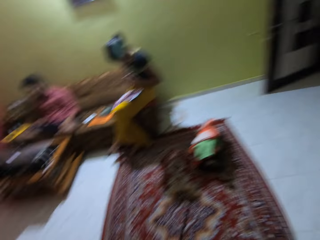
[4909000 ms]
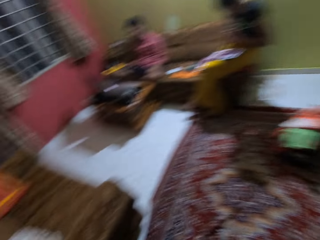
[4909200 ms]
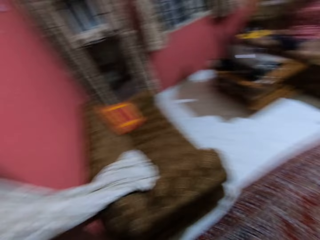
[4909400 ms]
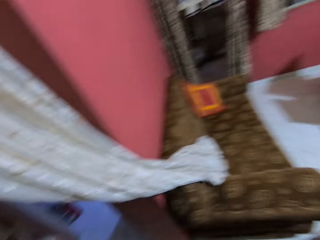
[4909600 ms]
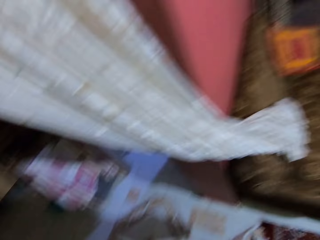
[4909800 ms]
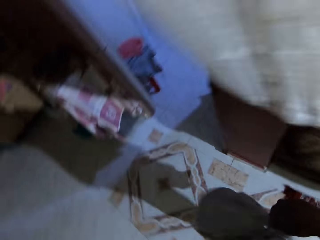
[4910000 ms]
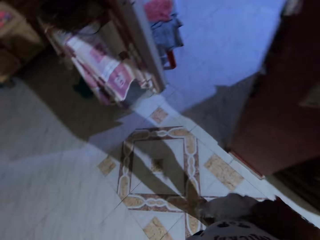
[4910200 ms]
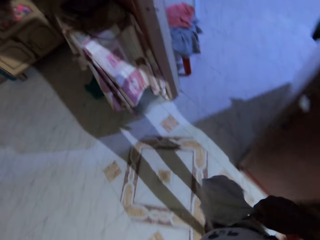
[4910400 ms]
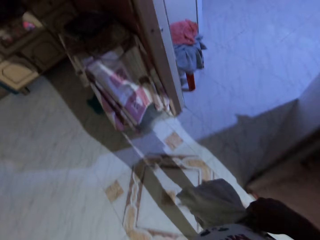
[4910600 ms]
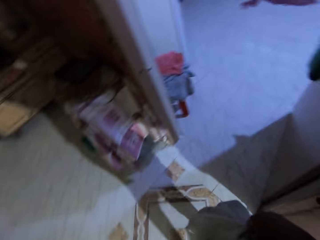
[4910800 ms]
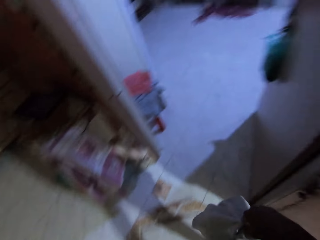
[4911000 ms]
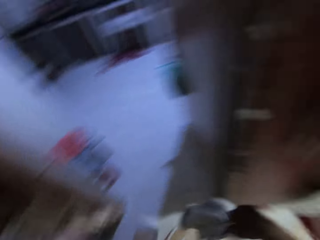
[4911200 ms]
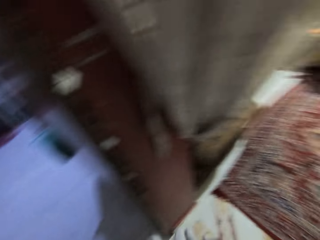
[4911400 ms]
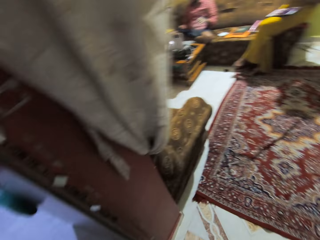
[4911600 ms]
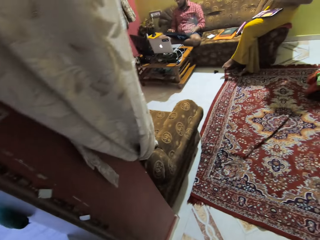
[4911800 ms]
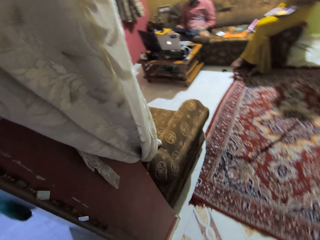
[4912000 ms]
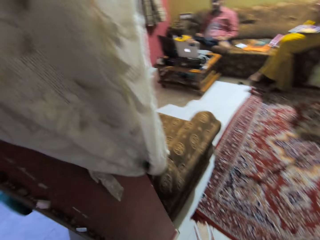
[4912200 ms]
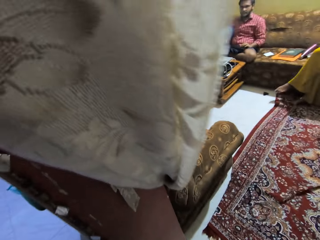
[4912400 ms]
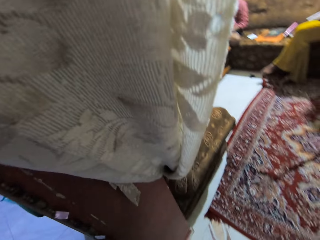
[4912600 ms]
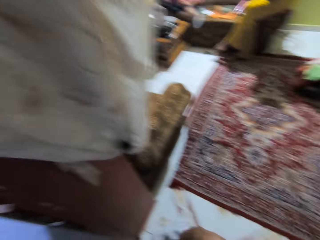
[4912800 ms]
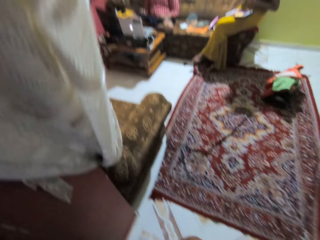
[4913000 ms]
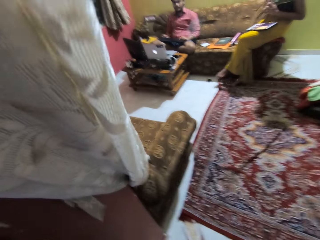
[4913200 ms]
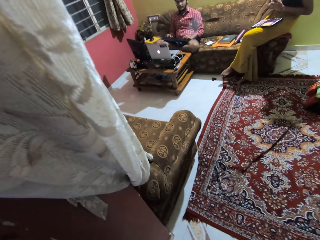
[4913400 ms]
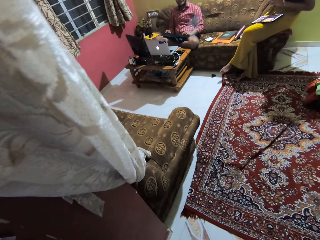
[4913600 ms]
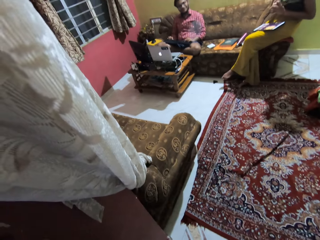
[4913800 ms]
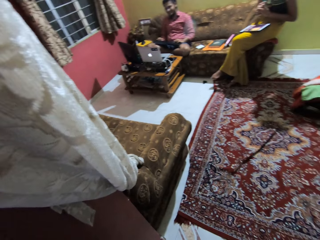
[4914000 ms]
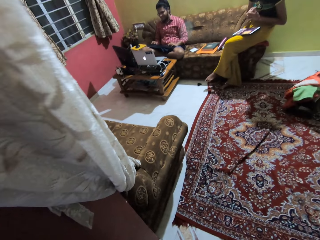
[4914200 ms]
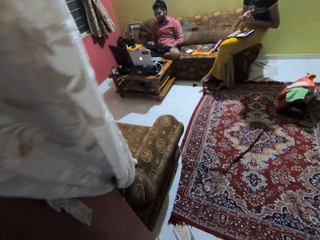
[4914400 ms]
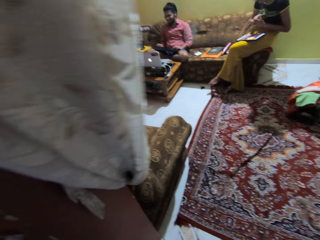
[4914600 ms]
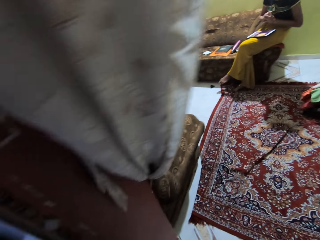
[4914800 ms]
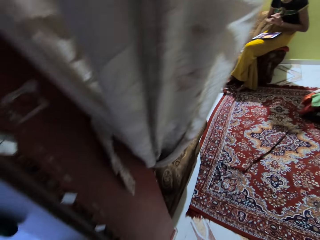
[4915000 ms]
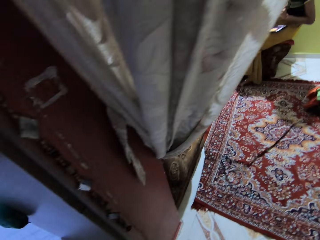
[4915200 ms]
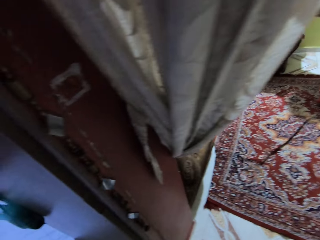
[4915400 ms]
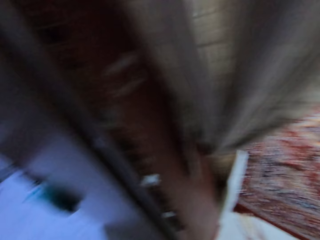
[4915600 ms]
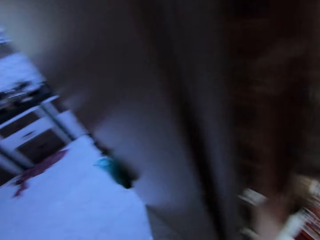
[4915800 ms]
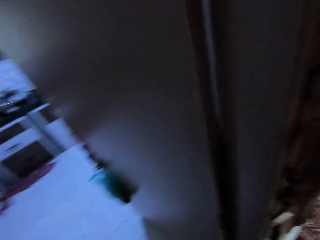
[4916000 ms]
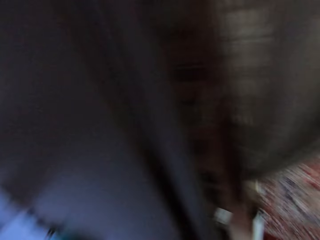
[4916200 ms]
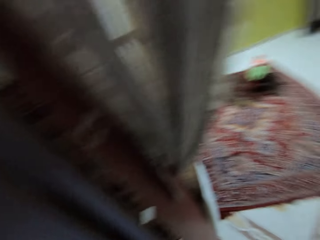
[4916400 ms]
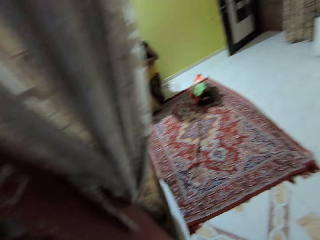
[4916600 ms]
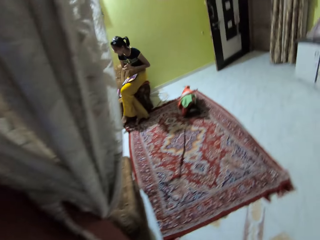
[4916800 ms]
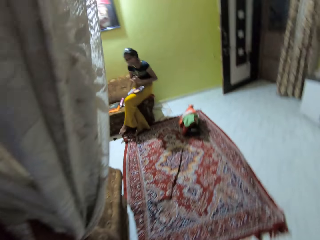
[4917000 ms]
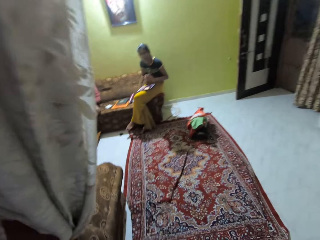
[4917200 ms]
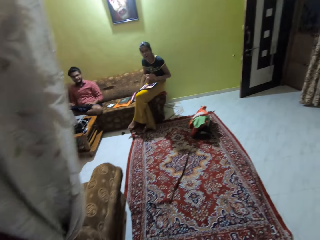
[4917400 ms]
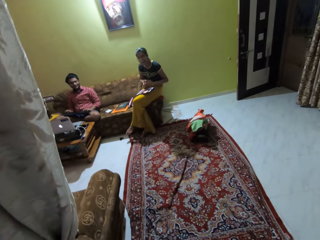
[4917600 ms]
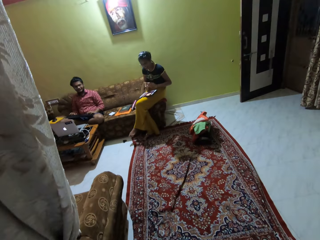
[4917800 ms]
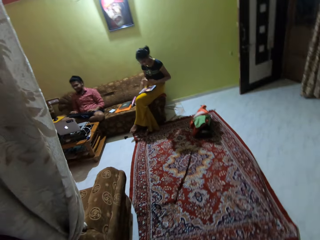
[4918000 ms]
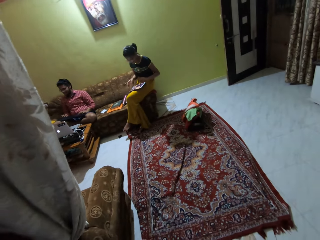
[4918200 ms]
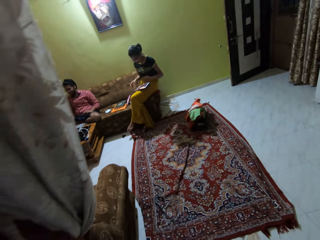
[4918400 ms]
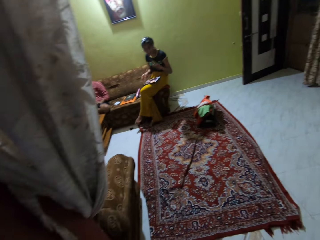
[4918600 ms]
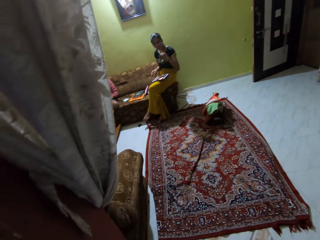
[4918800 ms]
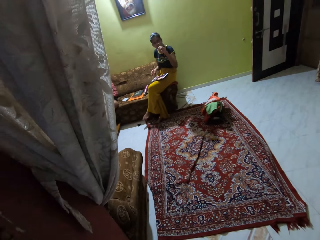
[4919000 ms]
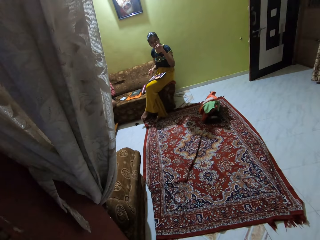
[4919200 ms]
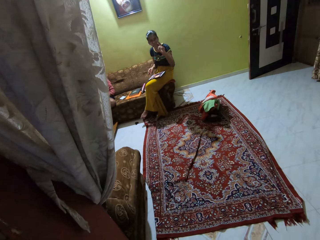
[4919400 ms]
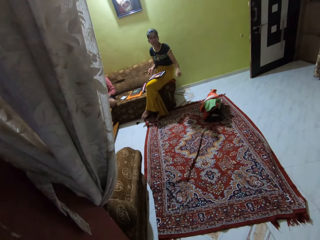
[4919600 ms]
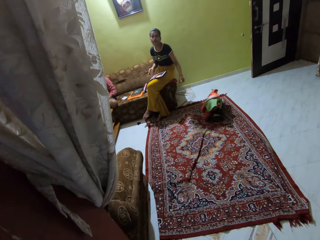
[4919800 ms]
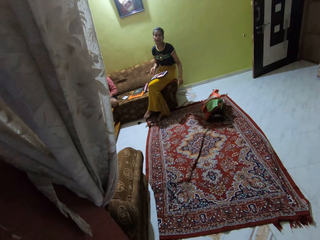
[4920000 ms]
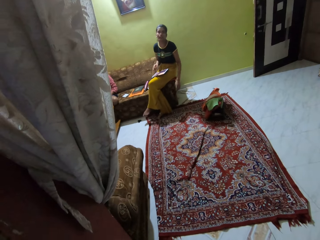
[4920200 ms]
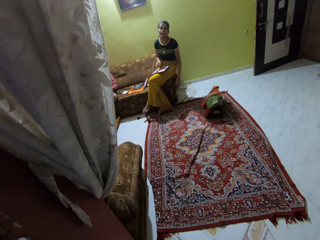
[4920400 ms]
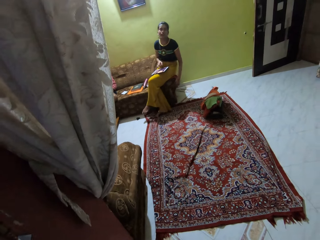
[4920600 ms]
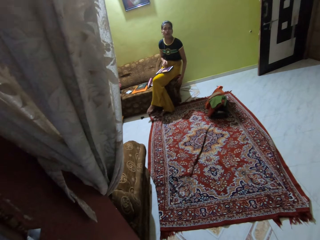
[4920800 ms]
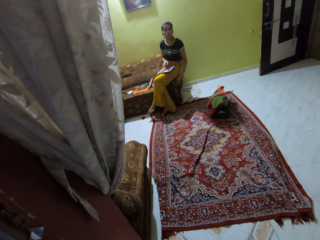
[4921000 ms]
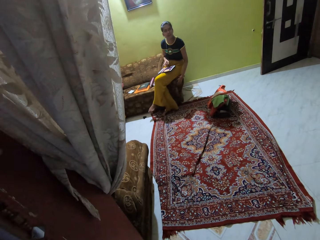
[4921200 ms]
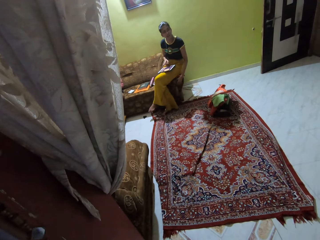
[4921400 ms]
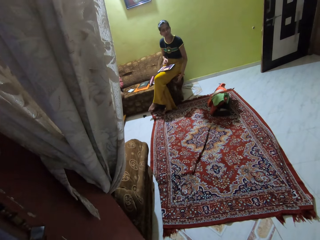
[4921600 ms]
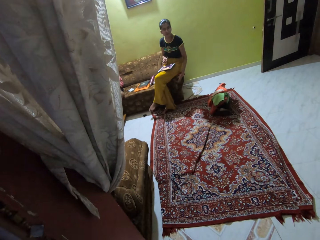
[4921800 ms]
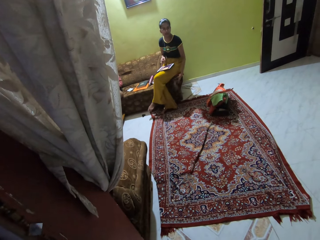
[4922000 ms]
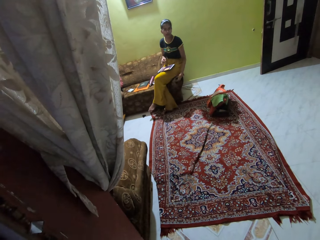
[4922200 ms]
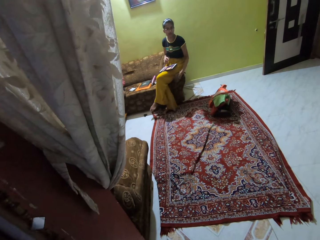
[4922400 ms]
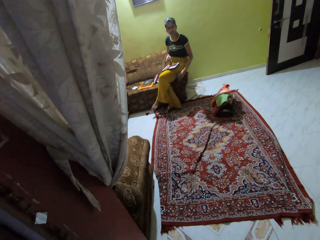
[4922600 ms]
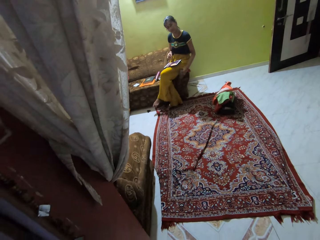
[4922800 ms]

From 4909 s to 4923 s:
The camera wearer walks towards the kitchen from the living room. They stand at the door of the kitchen. A woman talks to the camera wearer. The woman gestures with her left hand.

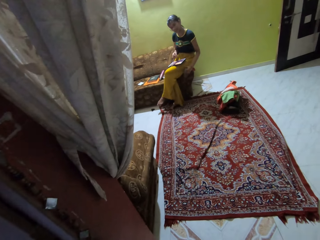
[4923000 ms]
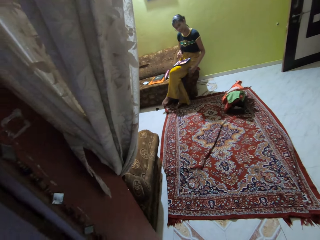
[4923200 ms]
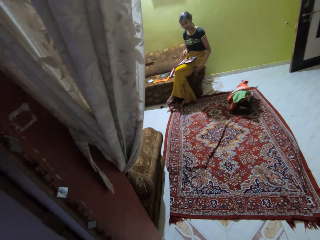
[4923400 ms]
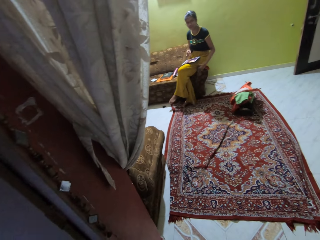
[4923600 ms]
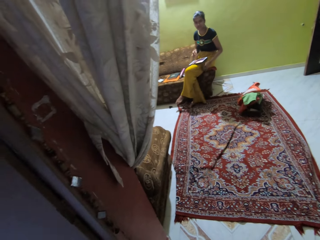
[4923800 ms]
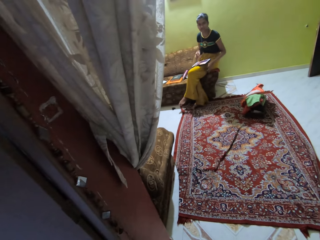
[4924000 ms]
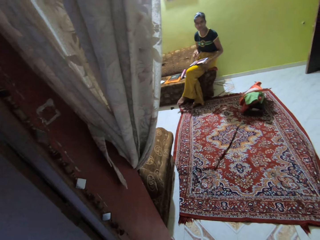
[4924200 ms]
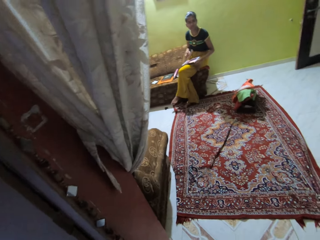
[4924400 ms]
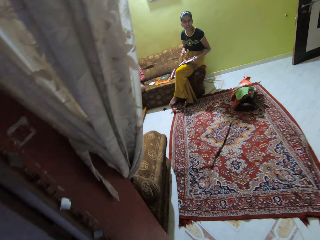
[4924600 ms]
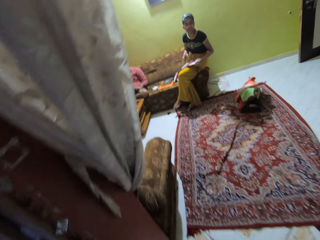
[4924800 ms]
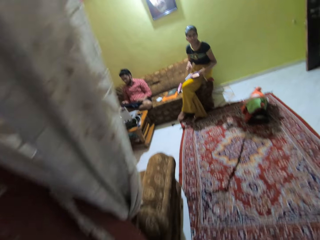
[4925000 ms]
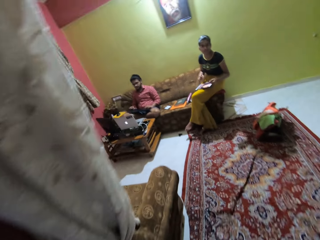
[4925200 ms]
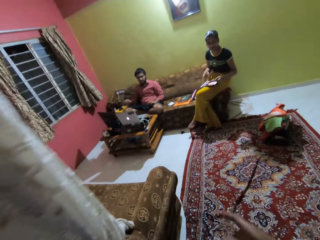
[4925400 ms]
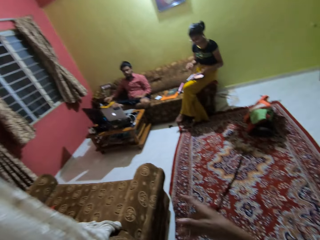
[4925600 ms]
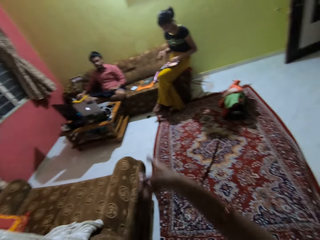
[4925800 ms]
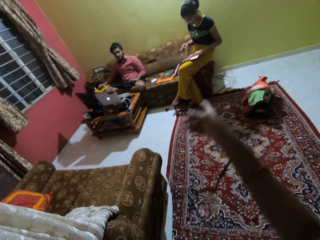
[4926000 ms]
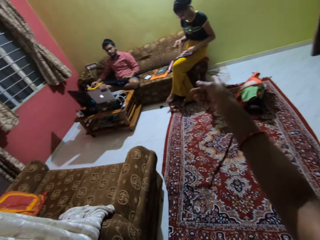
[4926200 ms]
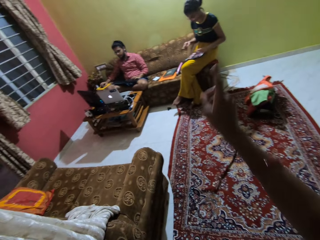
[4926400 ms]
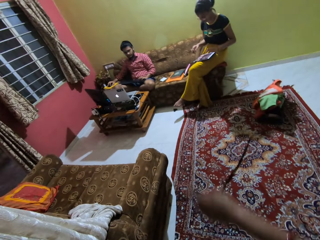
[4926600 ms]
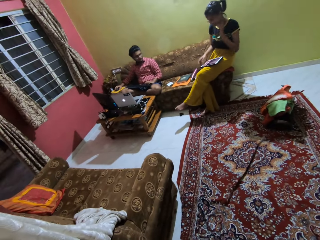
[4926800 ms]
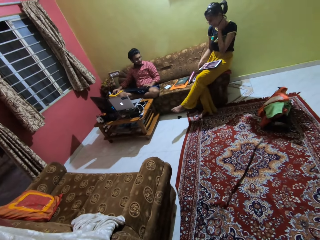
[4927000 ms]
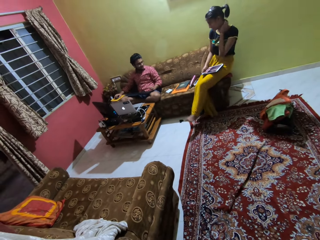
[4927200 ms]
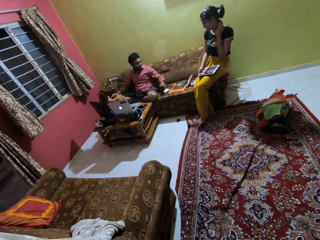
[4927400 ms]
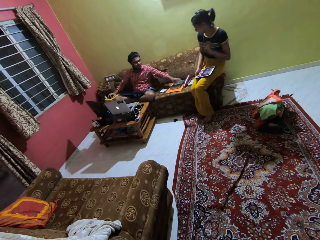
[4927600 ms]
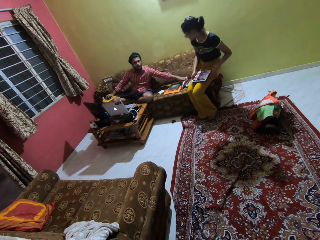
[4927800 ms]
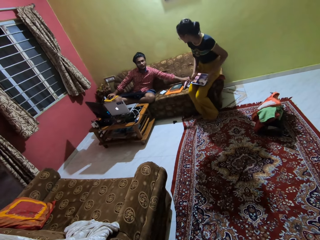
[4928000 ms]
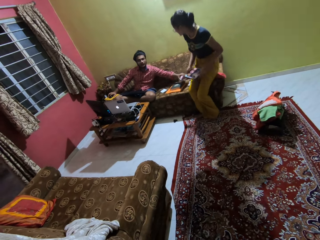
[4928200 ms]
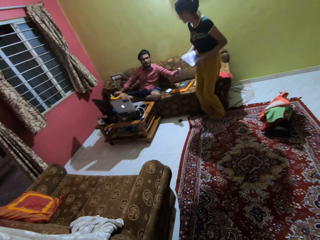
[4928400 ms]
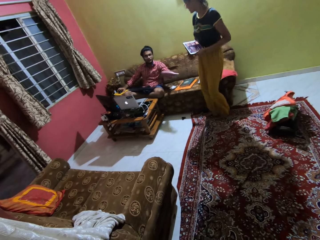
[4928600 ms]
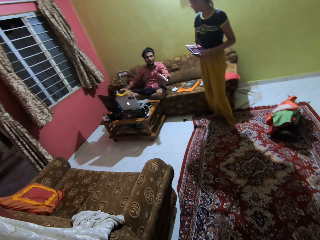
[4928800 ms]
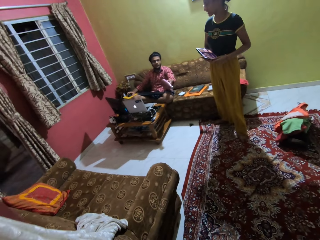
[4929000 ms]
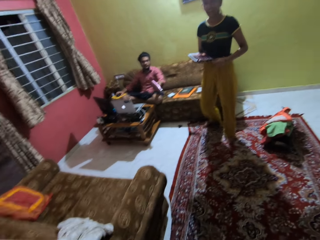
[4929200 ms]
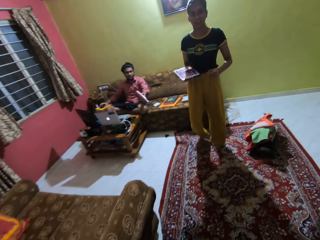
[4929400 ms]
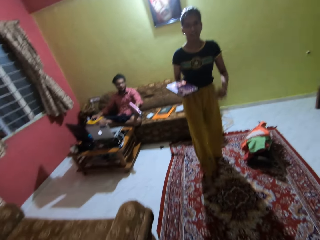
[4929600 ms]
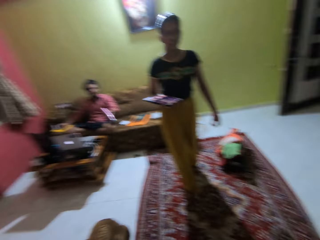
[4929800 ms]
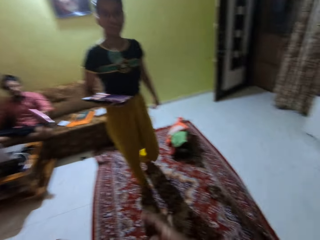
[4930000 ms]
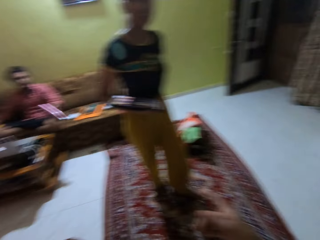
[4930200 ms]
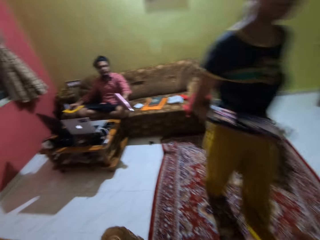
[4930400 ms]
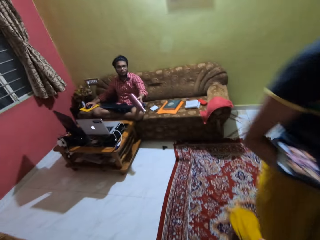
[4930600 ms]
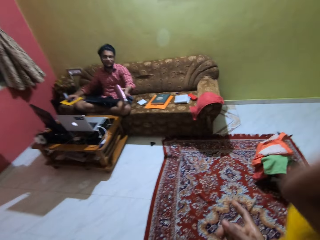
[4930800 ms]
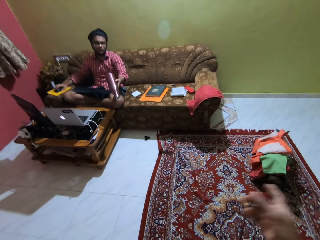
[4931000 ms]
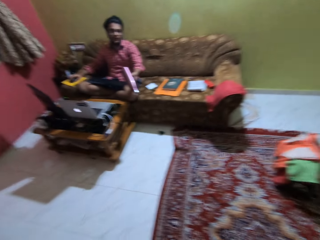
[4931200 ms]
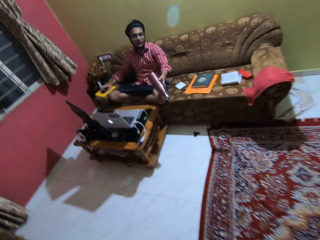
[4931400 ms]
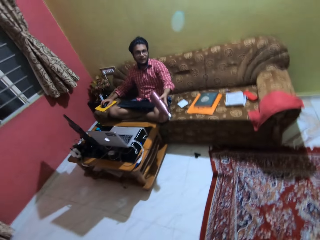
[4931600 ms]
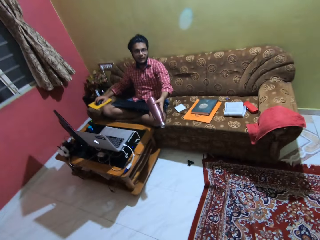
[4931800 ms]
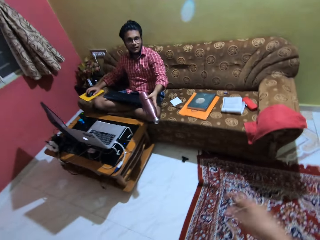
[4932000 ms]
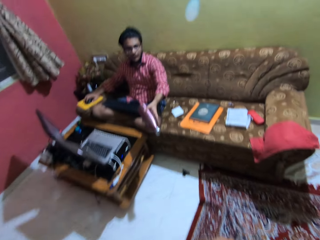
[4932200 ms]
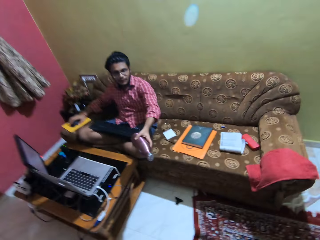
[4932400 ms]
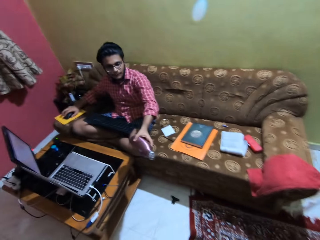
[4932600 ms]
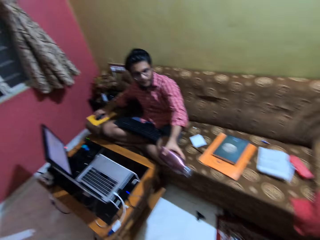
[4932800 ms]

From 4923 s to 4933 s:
The camera wearer points at the man with her right hand. The woman rubs her neck with her left hand. The man reaches out for a water bottle. He picks up the water flask from the cushion with his left hand. The woman stands from the cushion with a phone tablet in her hands. The man points the water flask to the camera wearer with his left hand. The woman walks out of the living room with the phone tablet in her right hand. The camera wearer points to the woman with her right hand. She gestures with her right hand. She walks towards the man from the kitchen door.
